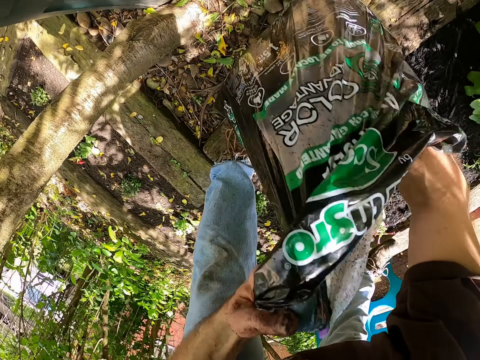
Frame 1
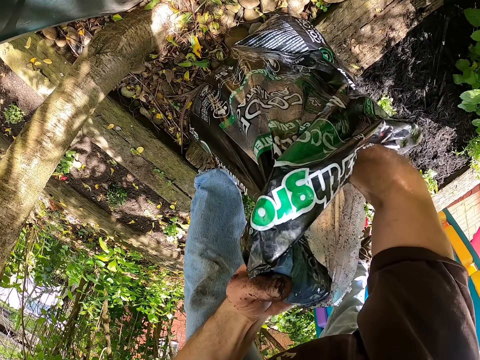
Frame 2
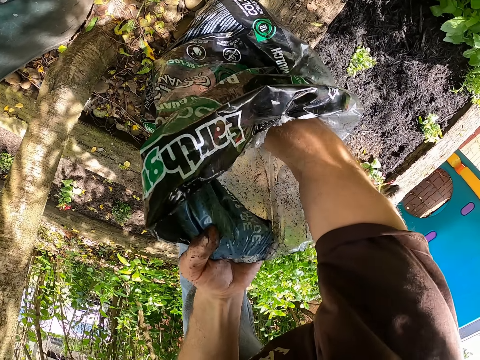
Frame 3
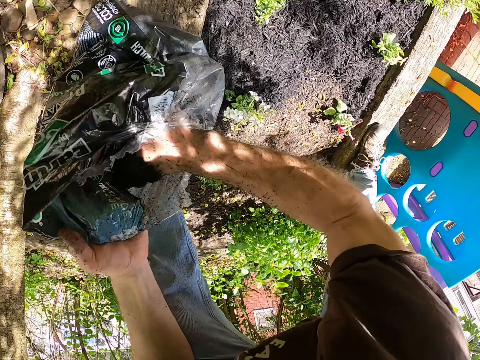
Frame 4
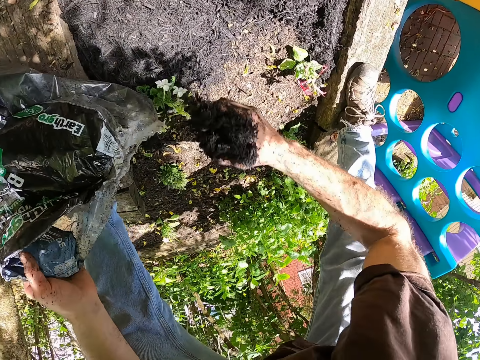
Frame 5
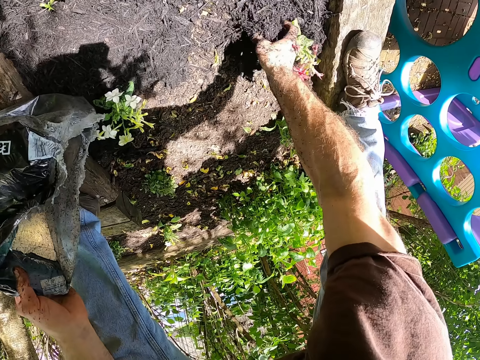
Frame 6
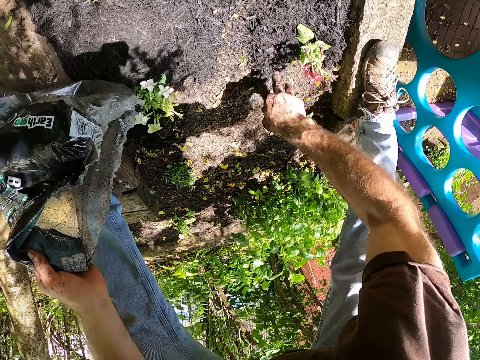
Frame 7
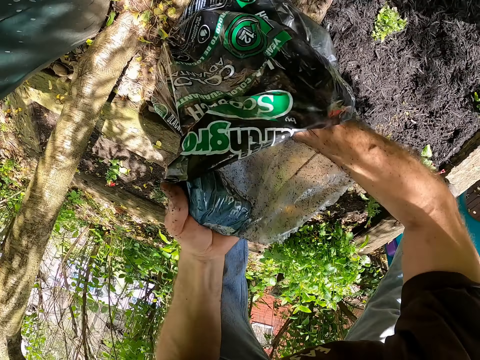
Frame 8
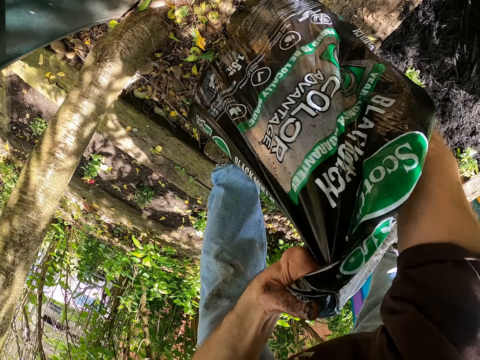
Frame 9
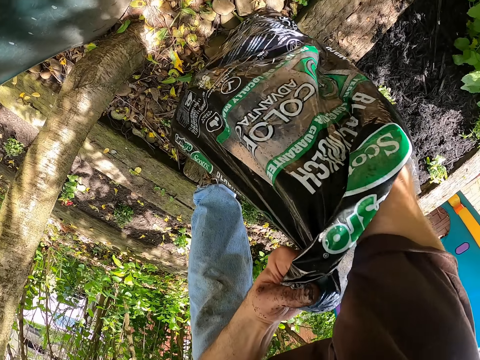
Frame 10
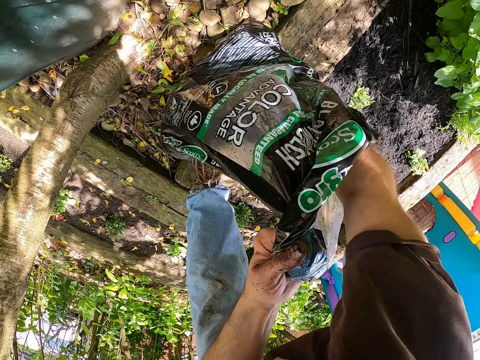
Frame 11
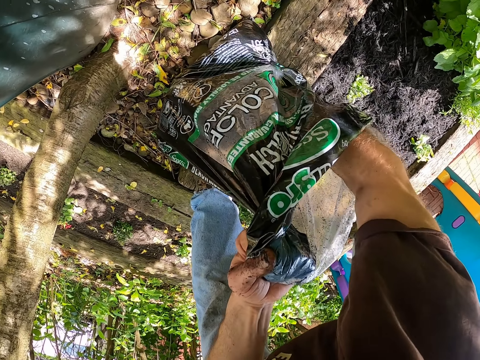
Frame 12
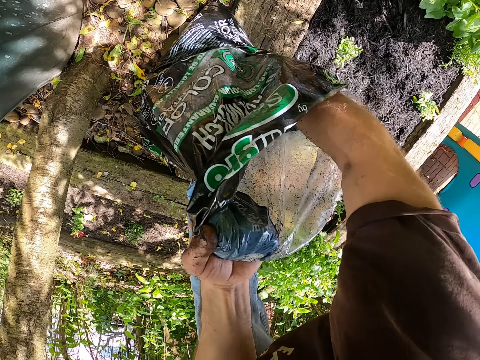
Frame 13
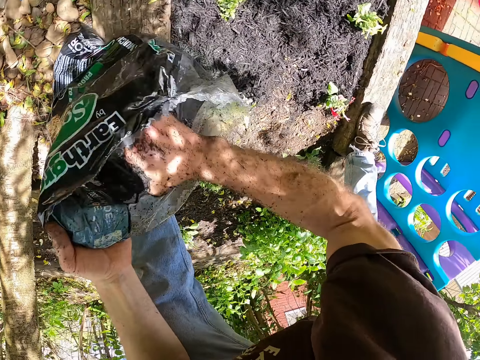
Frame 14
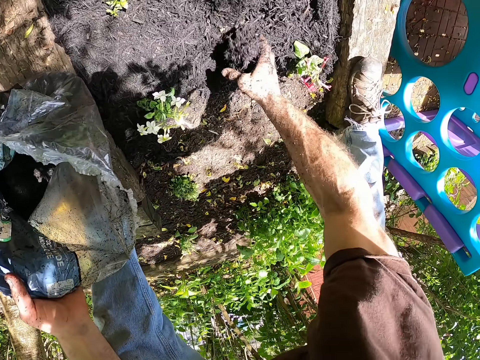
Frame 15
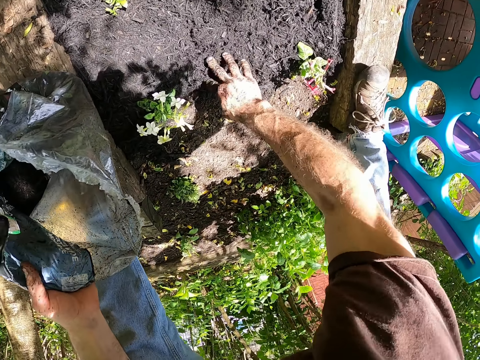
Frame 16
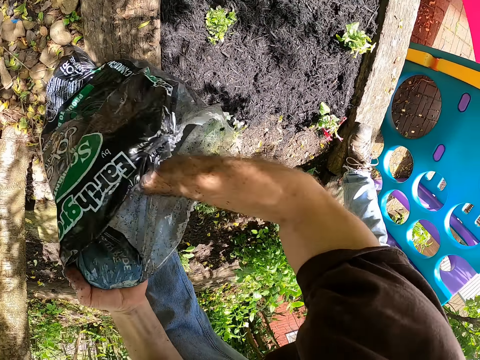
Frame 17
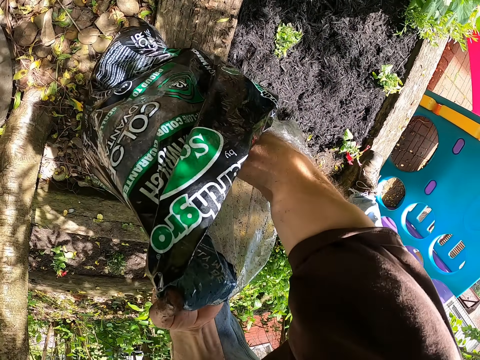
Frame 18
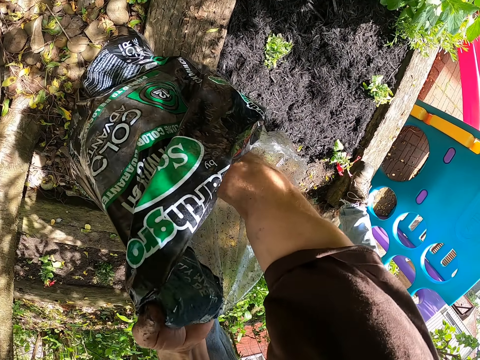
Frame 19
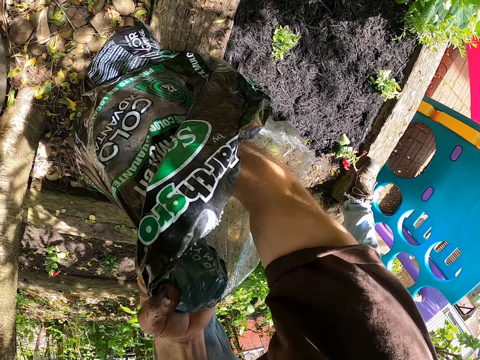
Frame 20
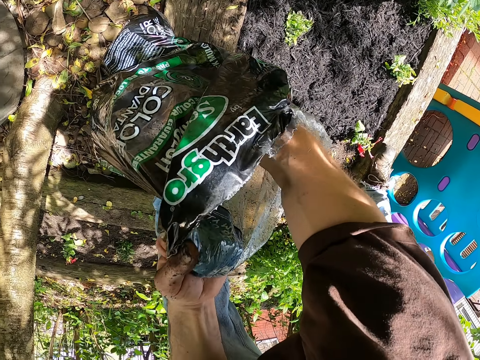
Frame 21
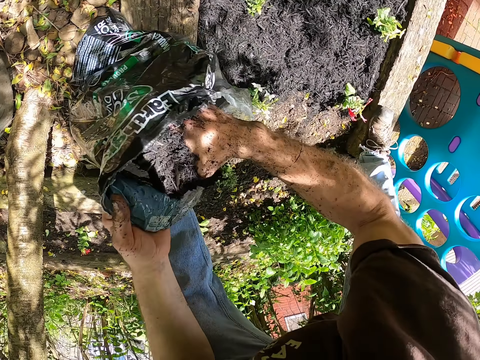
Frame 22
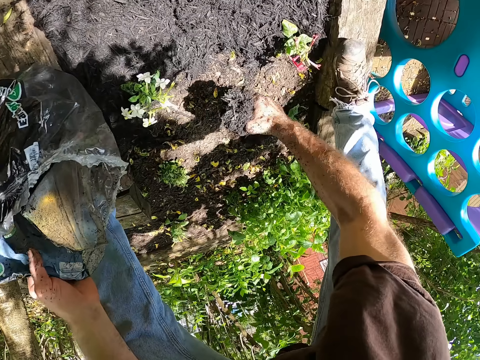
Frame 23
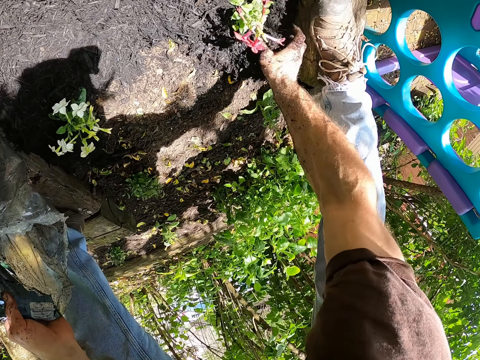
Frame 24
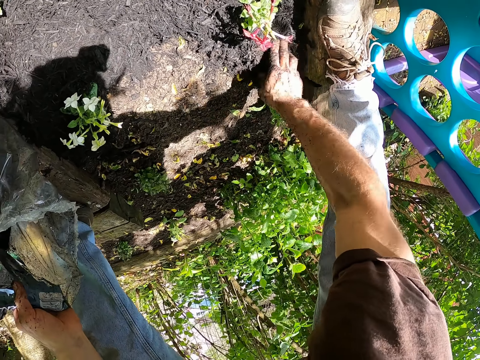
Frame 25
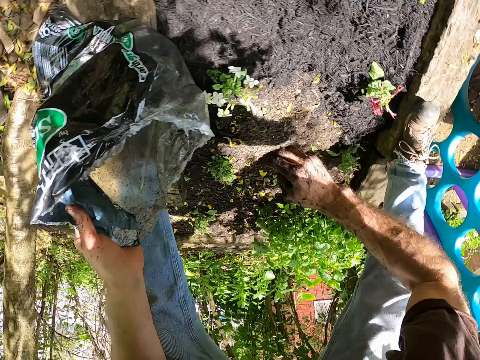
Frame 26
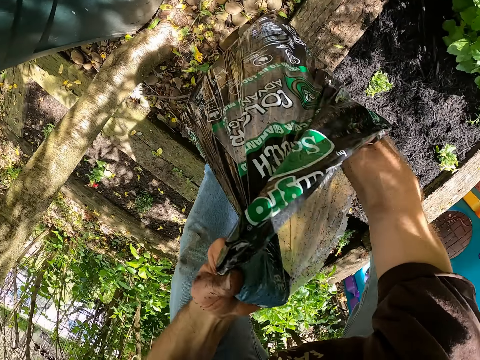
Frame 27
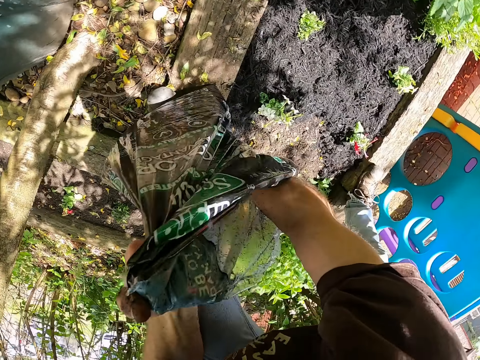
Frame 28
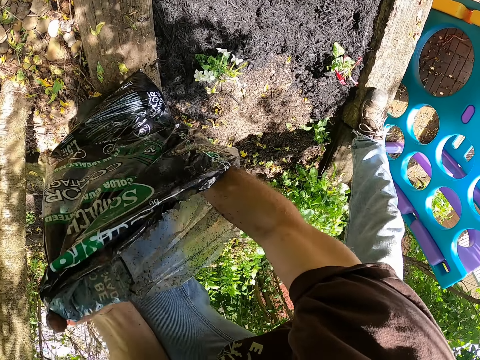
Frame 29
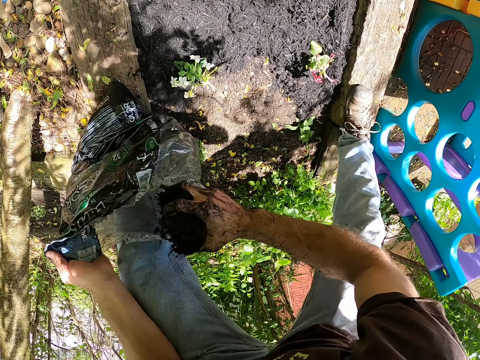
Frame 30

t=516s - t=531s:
The camera wearer picks the black mulch from the bag with his right hand. He mulches some plants on the soil bed with his right hand. He picks the black mulch from the bag with his right hand. He mulches some plants on the soil bed with his right hand. He picks the black mulch from the bag with his right hand. He mulches some plants on the soil bed with his right hand. He picks the black mulch from the bag with his right hand. He spreads the black mulch in the garden.
